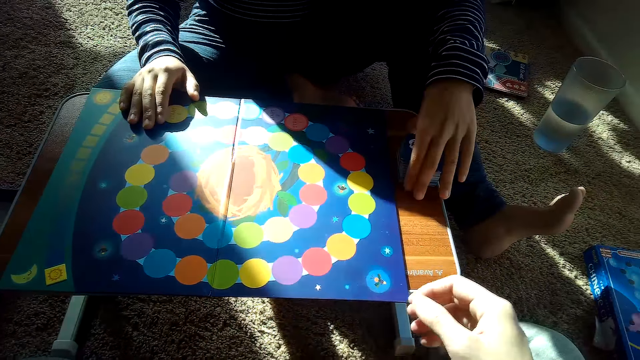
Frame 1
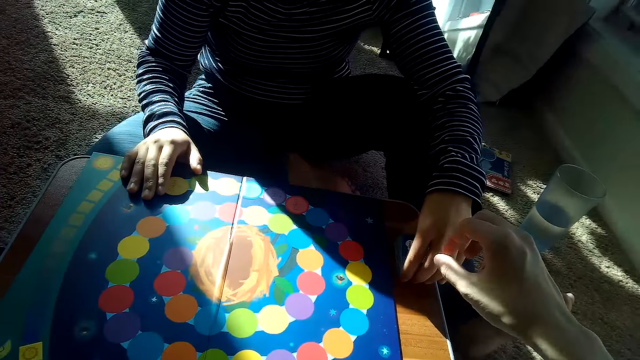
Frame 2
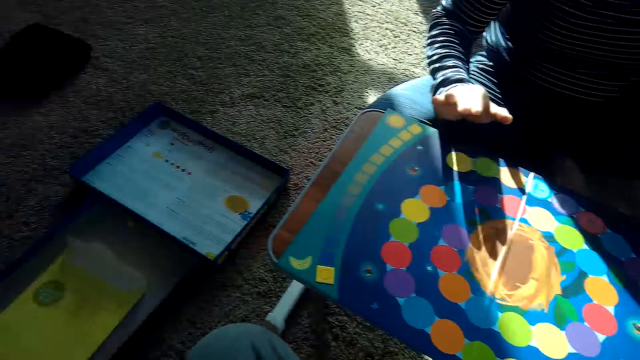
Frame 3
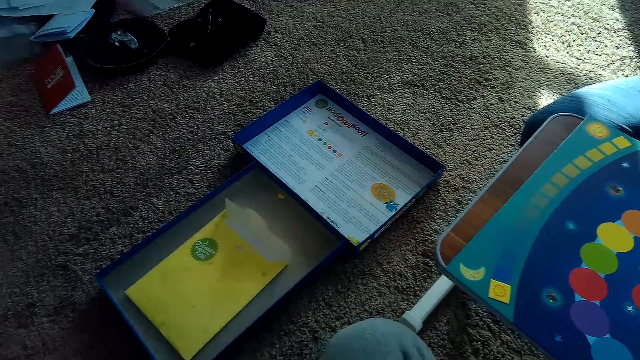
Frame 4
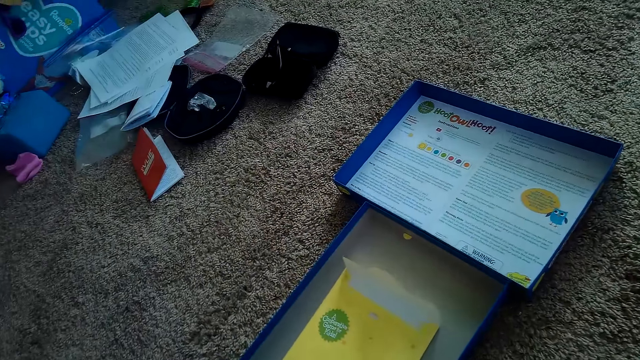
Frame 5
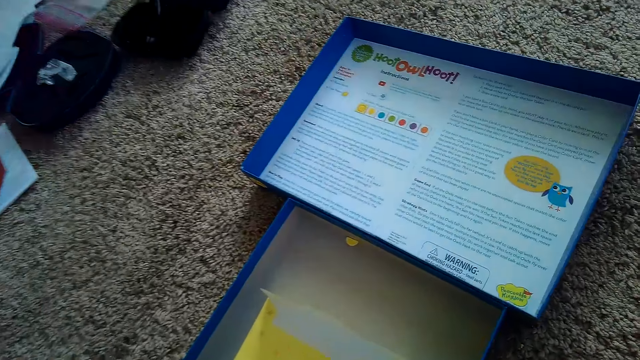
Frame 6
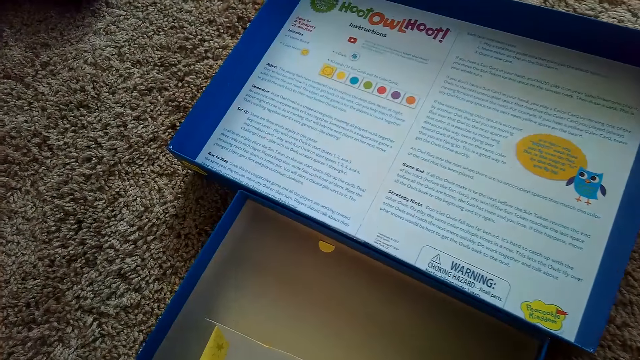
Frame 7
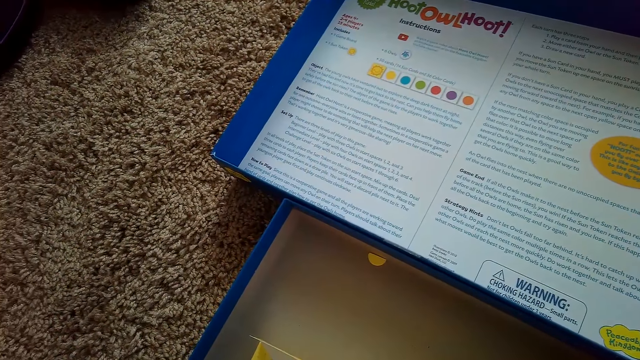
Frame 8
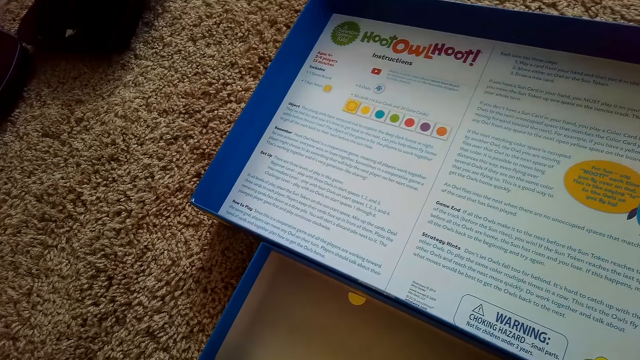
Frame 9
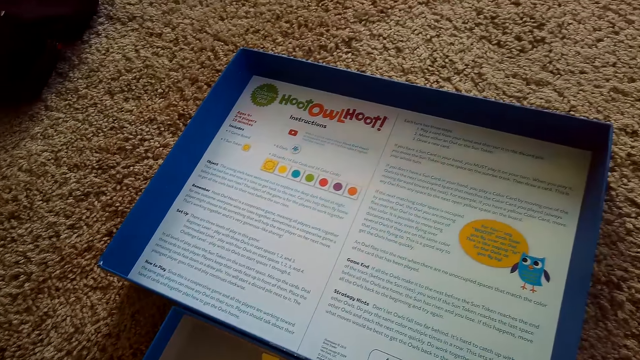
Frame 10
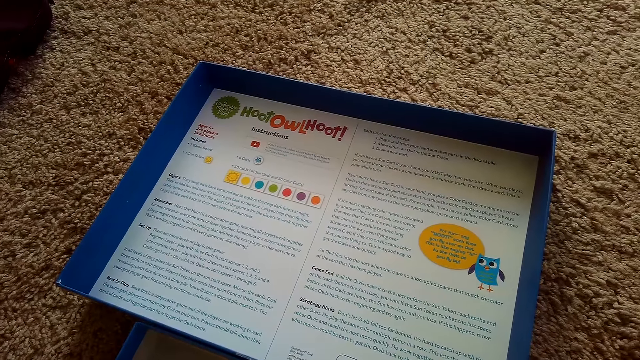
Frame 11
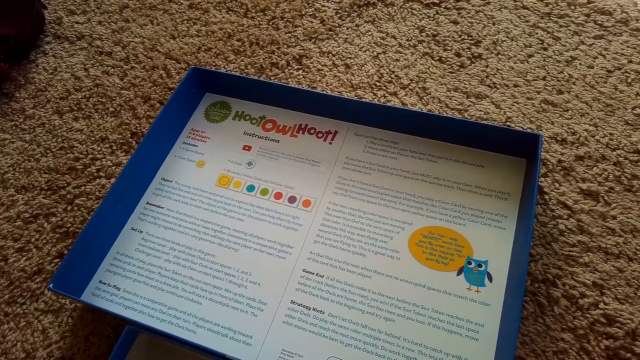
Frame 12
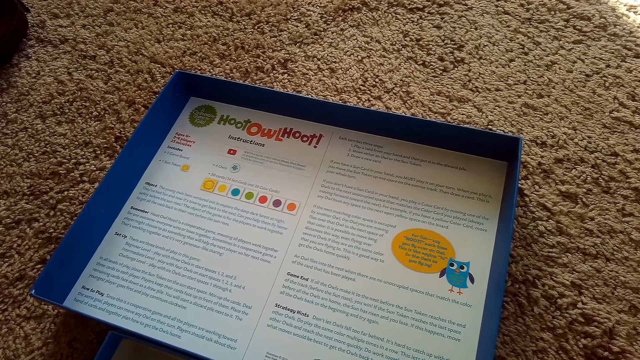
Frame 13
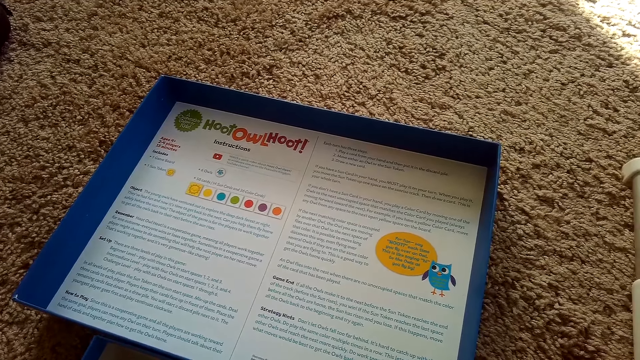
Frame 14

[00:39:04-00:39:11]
The camera wearer reads through the game guide.

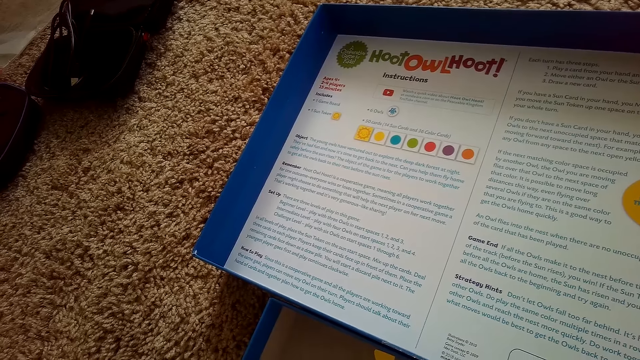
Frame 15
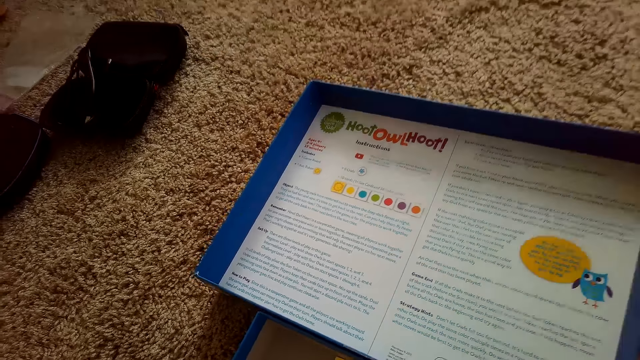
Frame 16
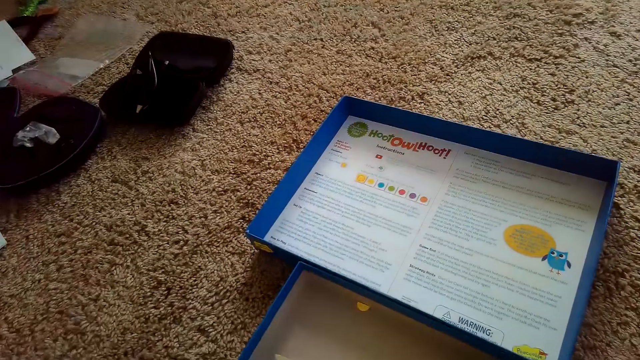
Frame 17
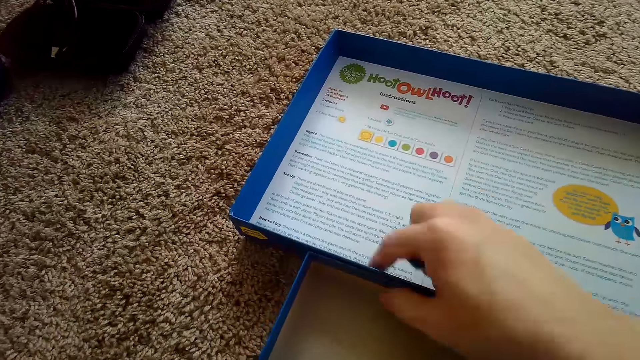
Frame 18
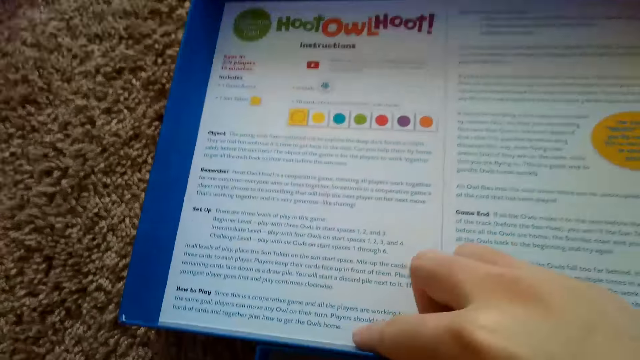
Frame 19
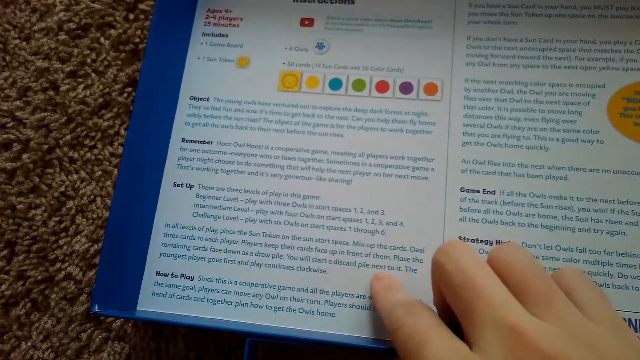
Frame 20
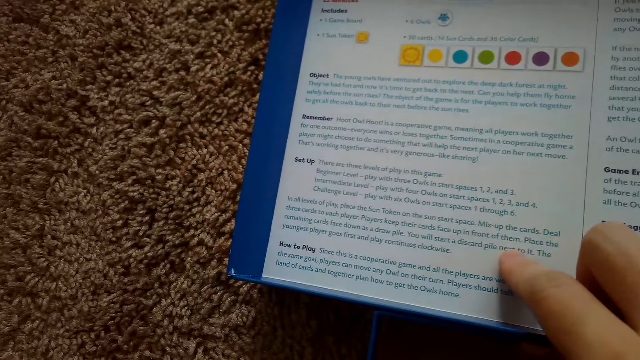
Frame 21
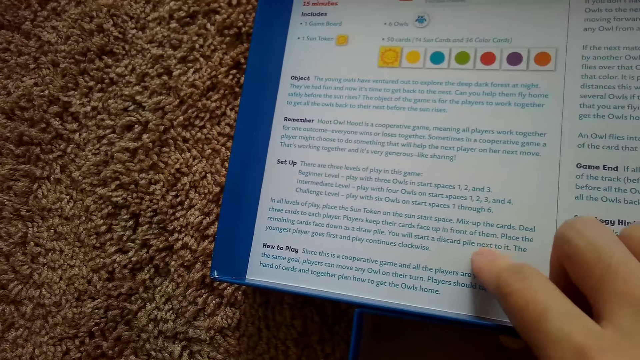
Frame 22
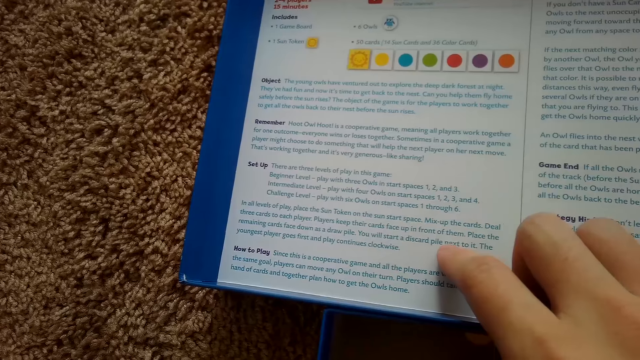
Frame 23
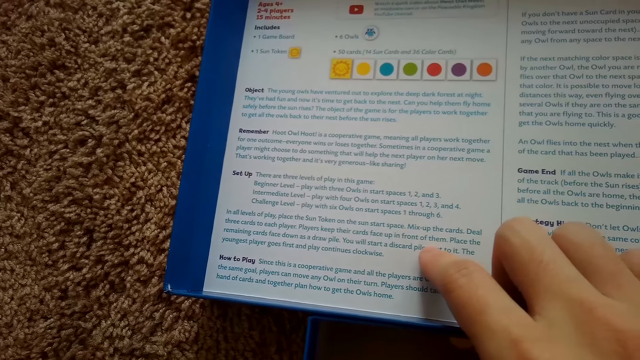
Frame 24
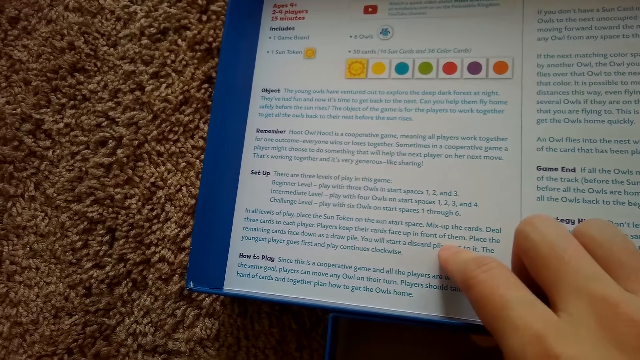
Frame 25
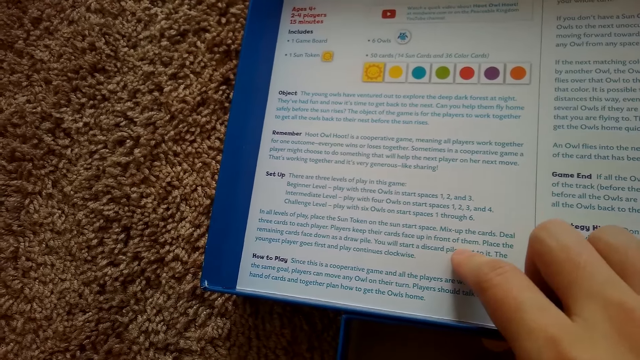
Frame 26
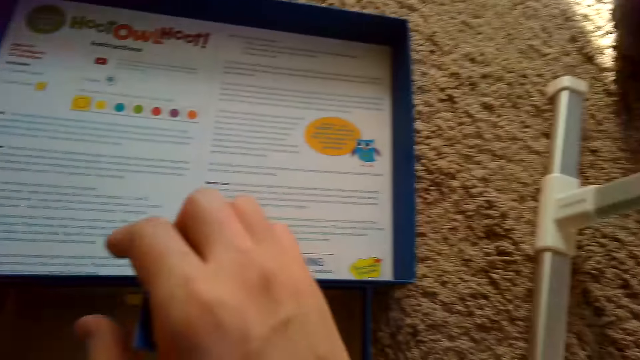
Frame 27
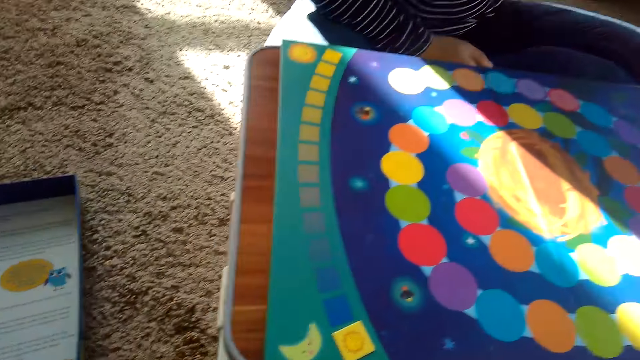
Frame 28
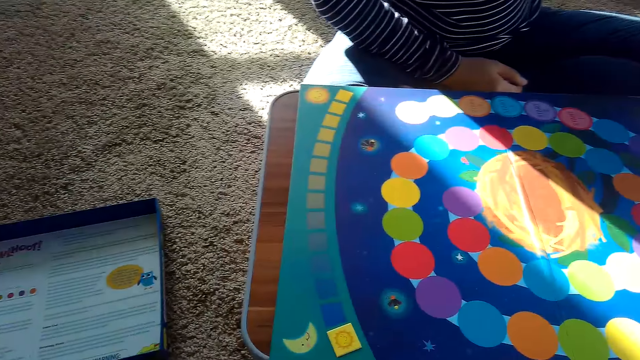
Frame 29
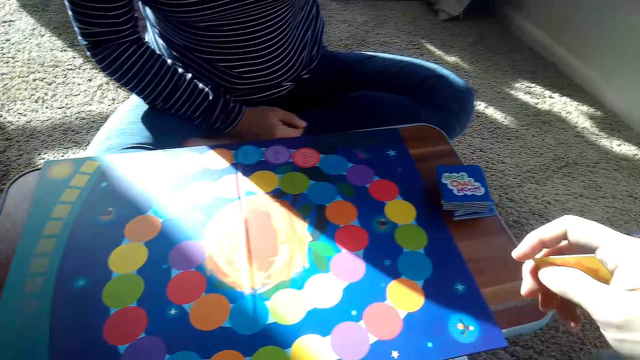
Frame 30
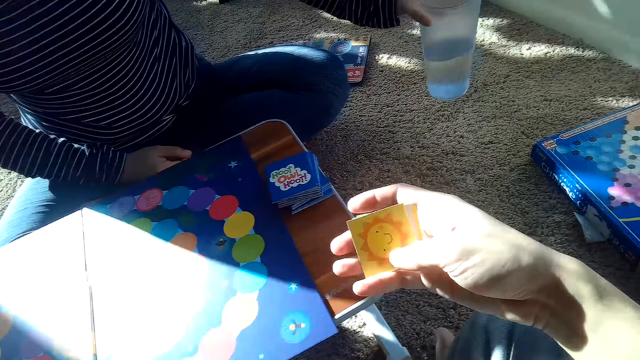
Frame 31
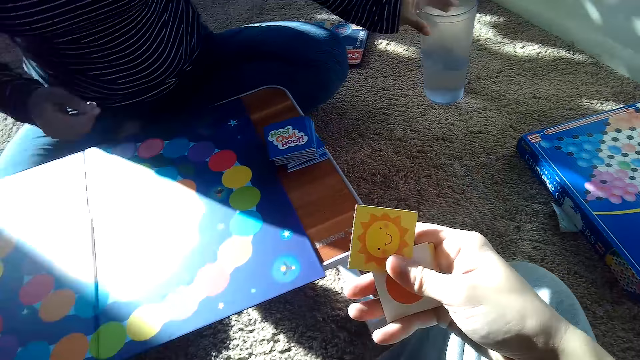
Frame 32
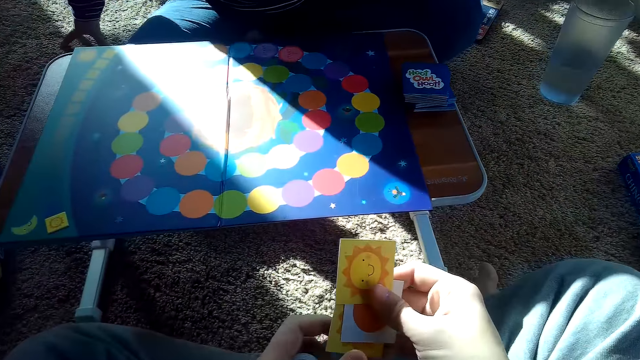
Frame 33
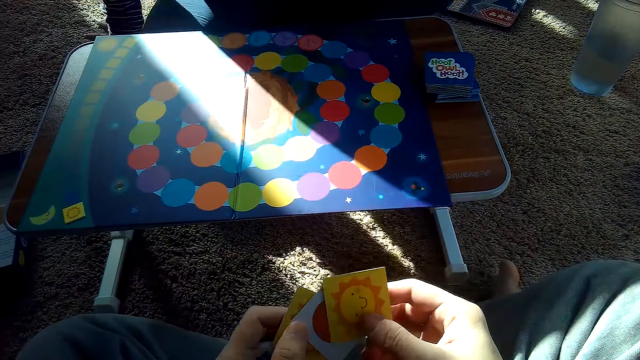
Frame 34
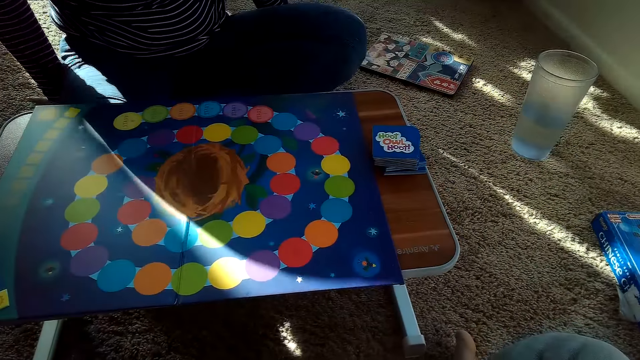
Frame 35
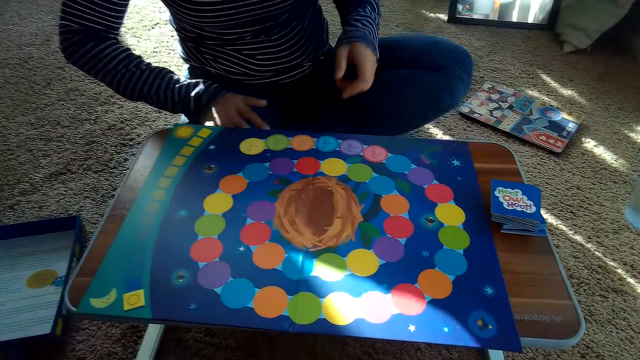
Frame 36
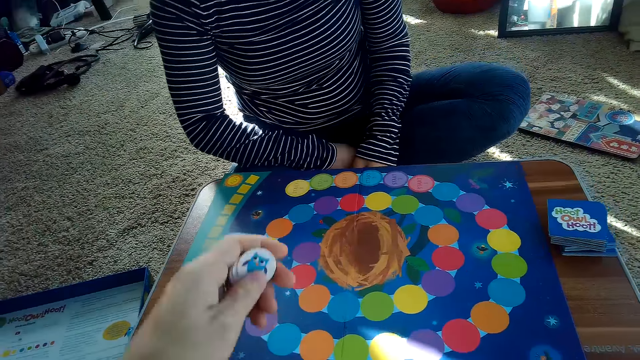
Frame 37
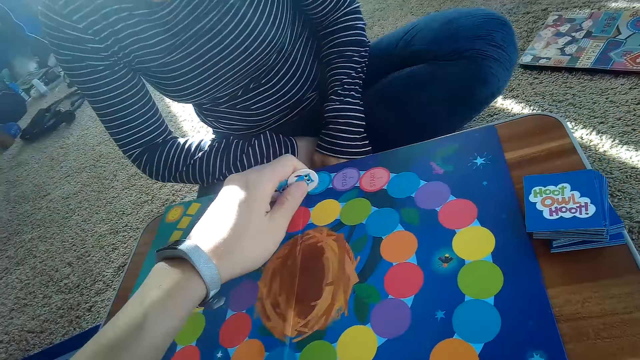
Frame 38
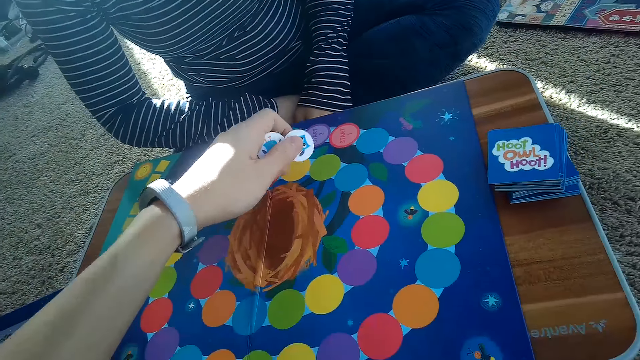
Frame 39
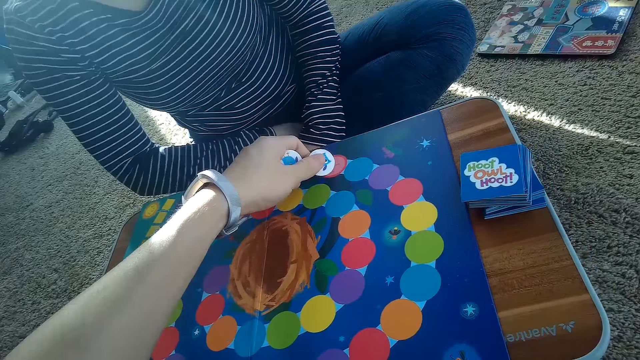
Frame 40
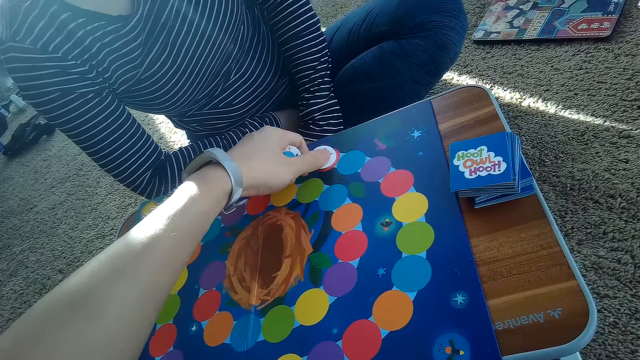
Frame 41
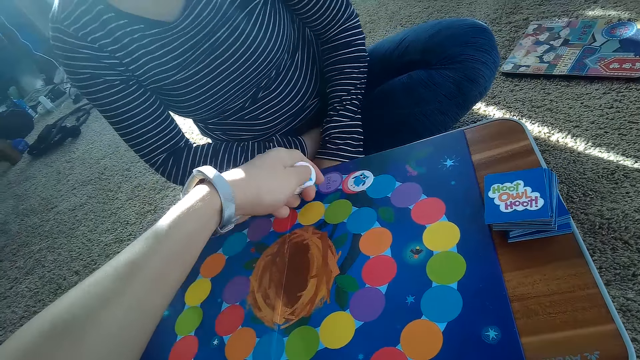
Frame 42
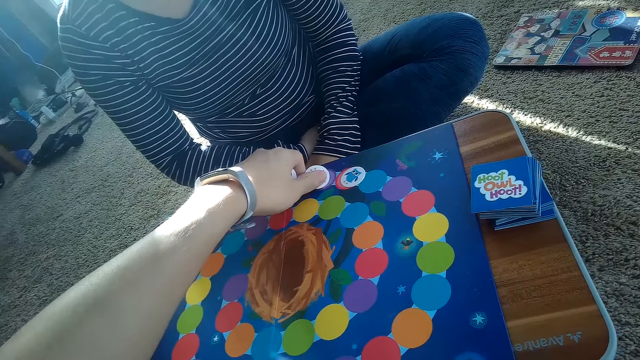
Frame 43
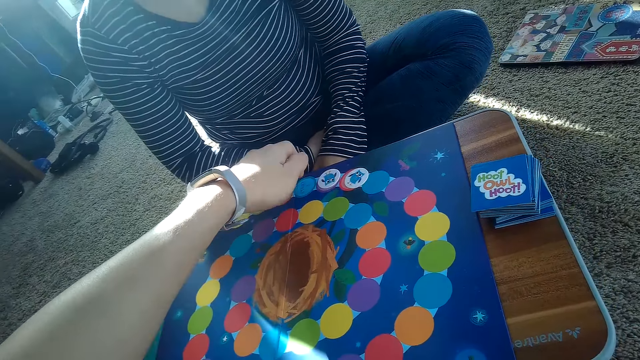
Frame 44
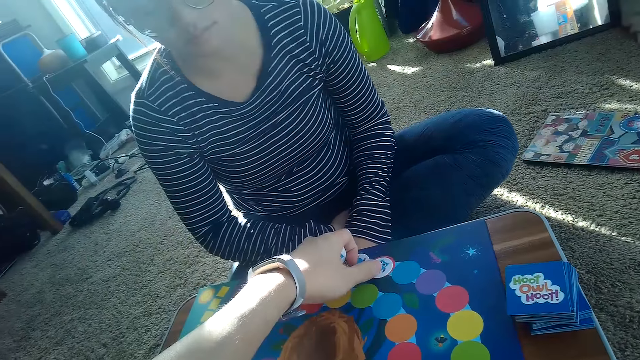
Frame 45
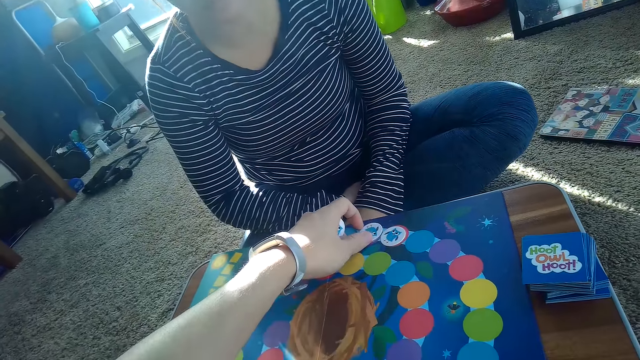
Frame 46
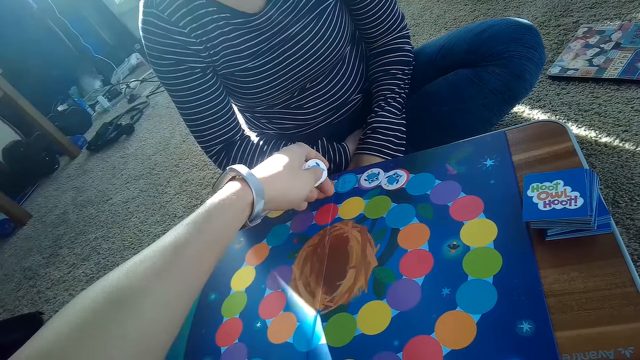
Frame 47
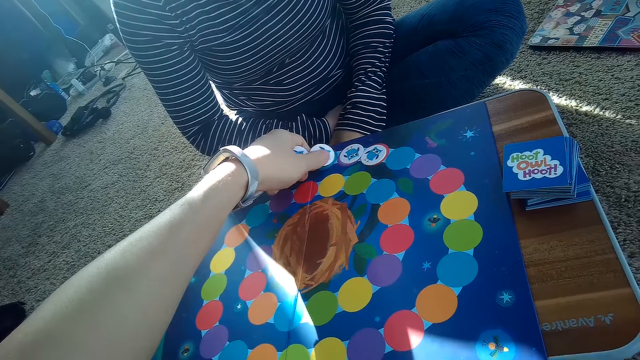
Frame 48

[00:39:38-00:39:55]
The camera wearer touches the game guide. He reads through the game guide. He moves the instruction guideline of the board game with his right hand. A woman puts down the glass of water. The camera wearer arranges cards on the board. He drops chips on the game board with his left hand.
